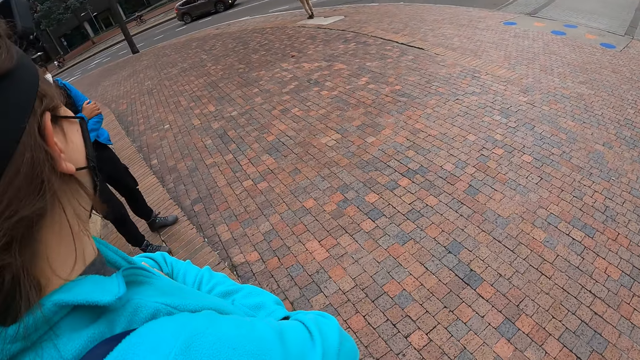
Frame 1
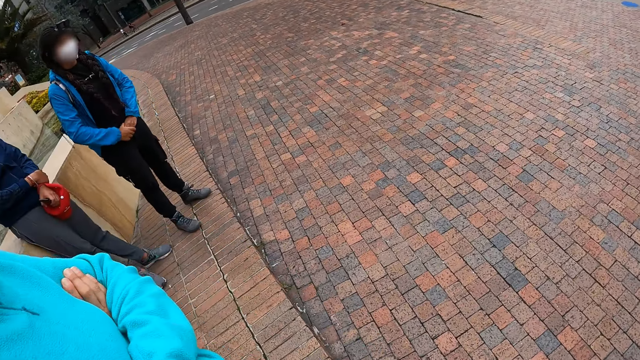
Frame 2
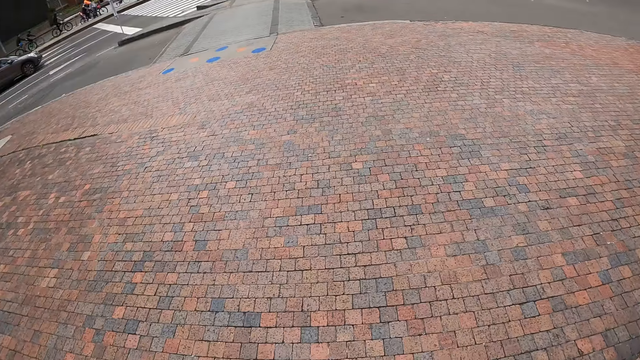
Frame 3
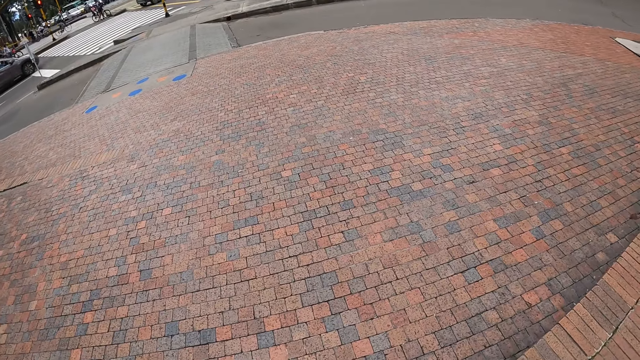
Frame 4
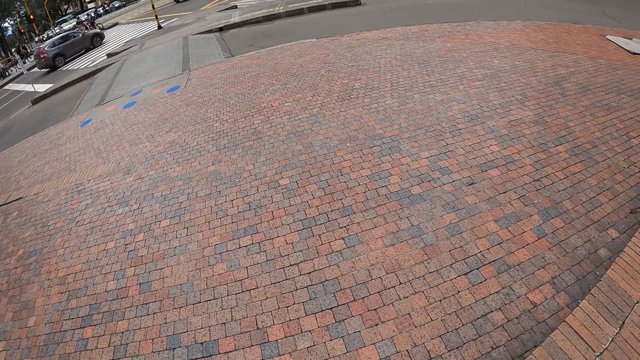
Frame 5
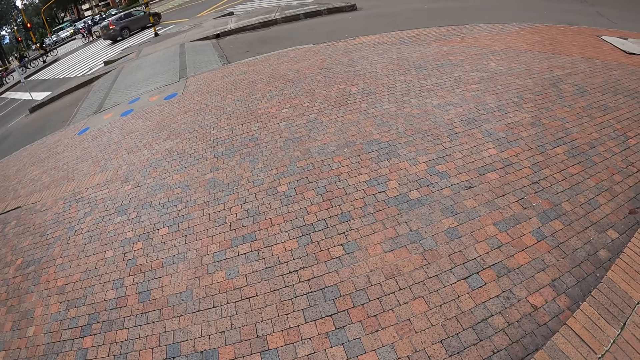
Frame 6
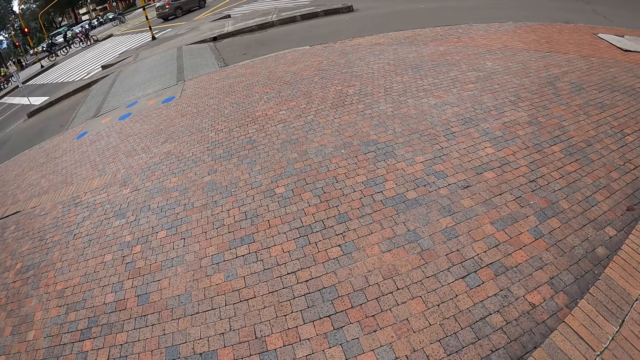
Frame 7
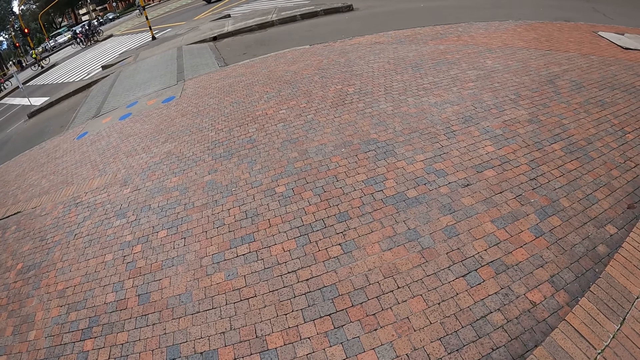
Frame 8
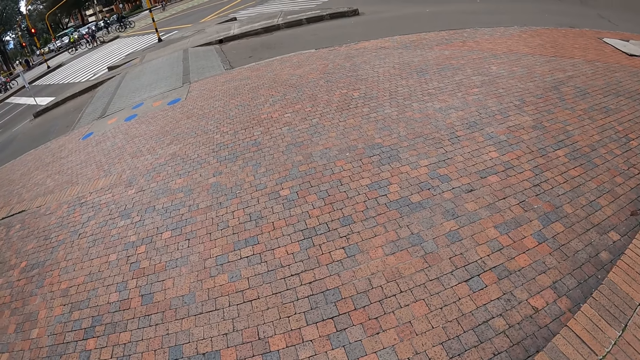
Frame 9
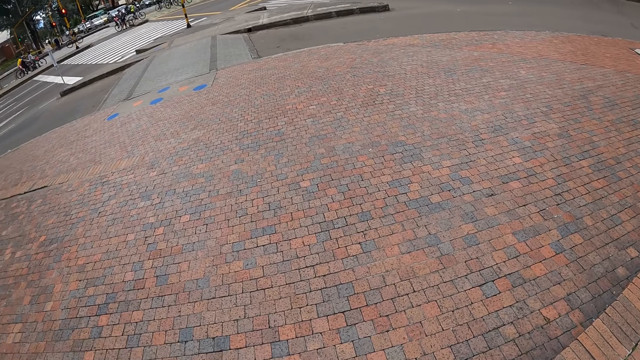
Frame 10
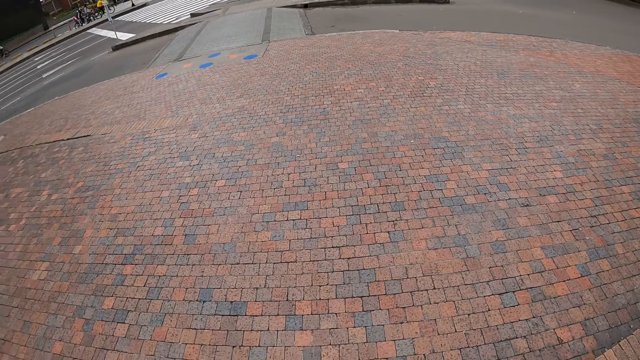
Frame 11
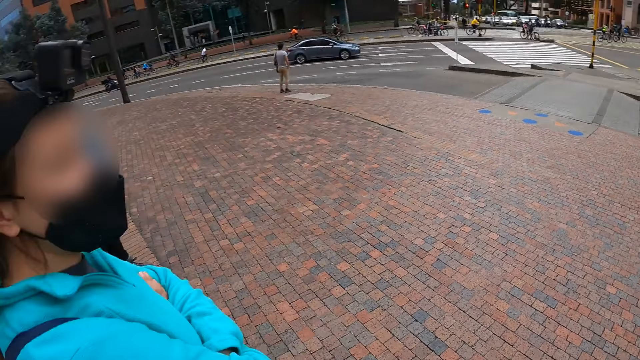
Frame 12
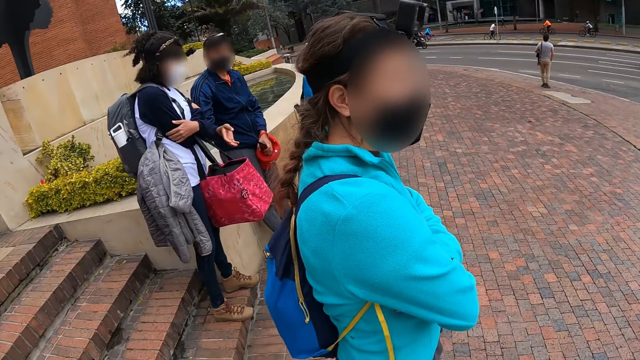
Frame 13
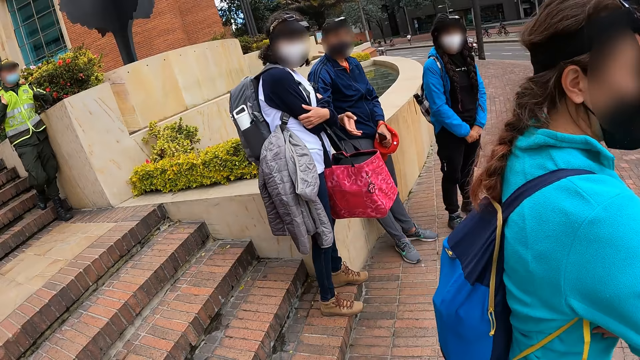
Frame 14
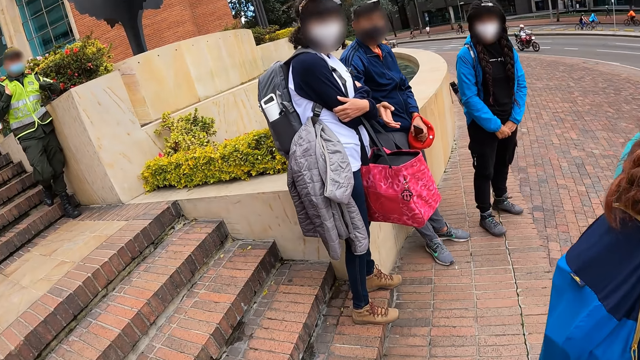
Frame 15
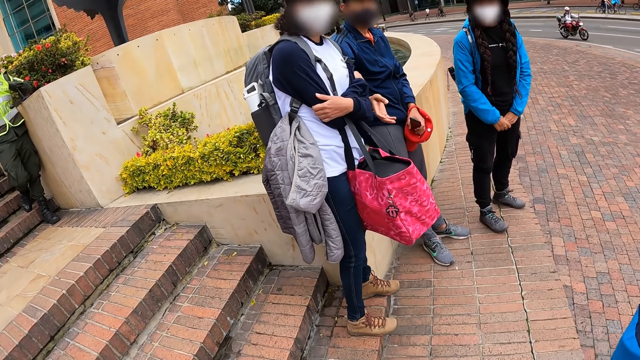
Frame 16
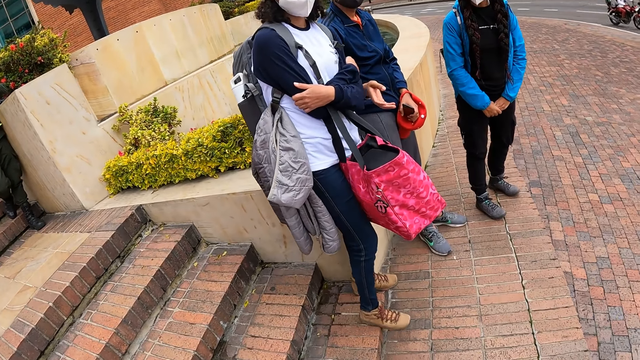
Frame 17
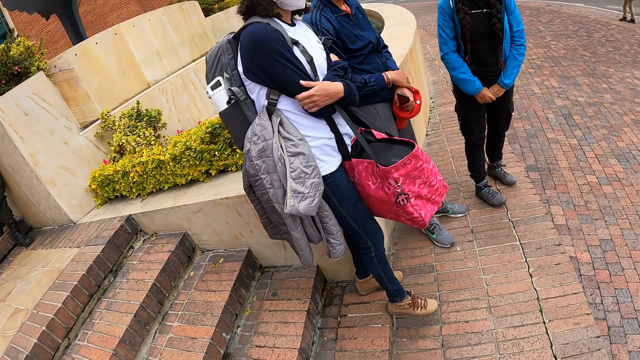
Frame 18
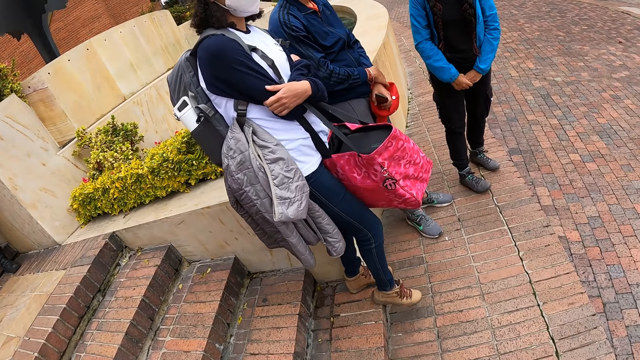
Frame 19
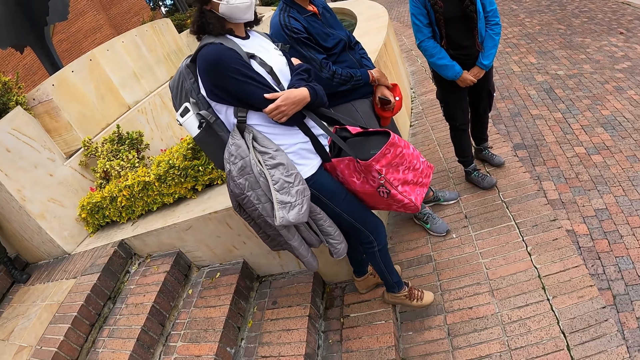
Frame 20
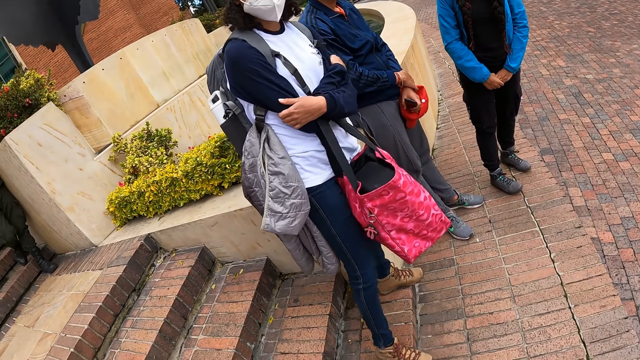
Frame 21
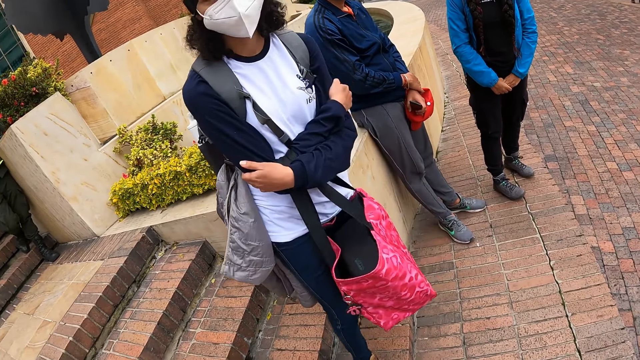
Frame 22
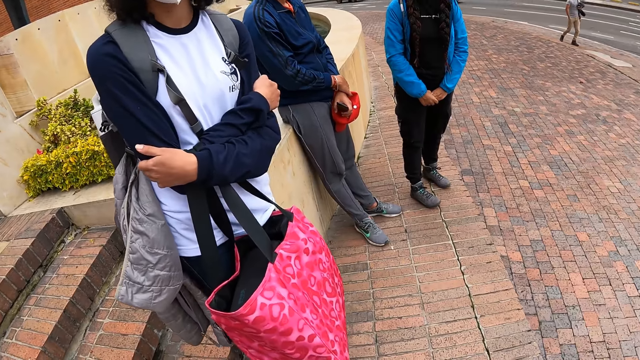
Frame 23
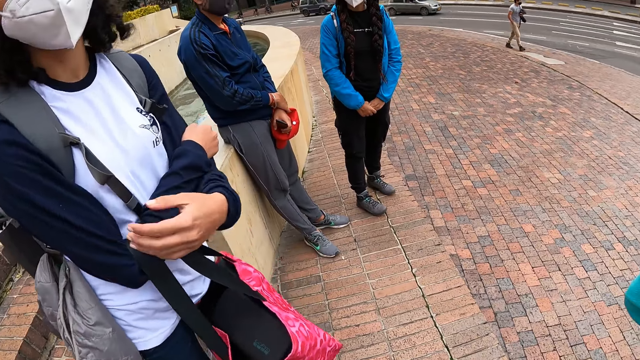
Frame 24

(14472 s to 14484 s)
The camera wearer walks on the pavement.

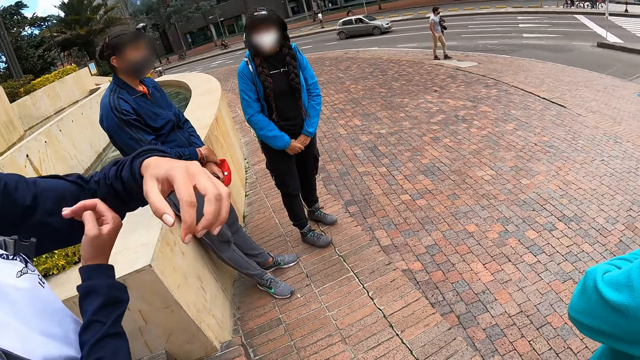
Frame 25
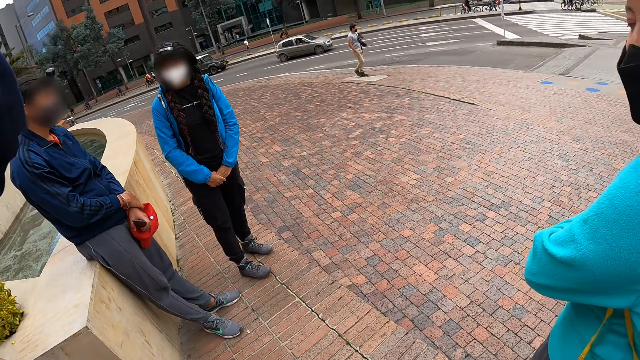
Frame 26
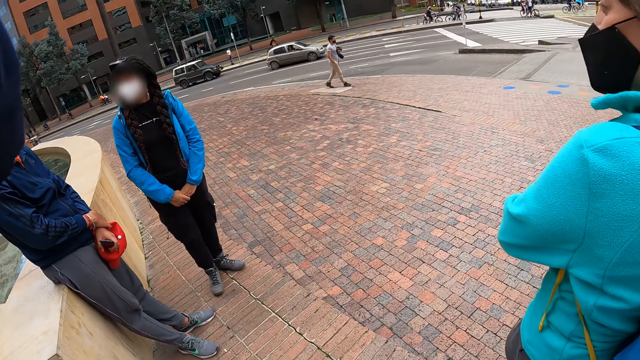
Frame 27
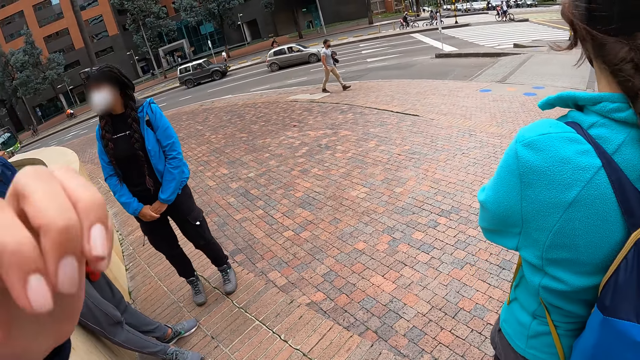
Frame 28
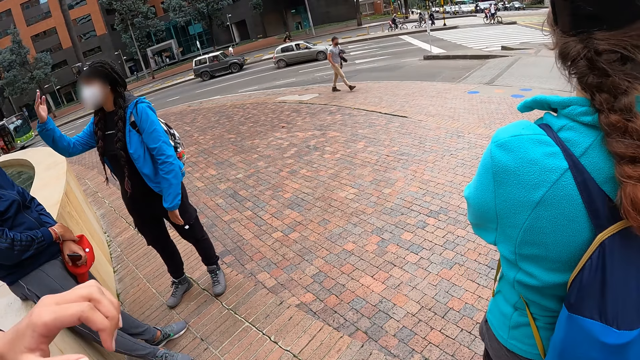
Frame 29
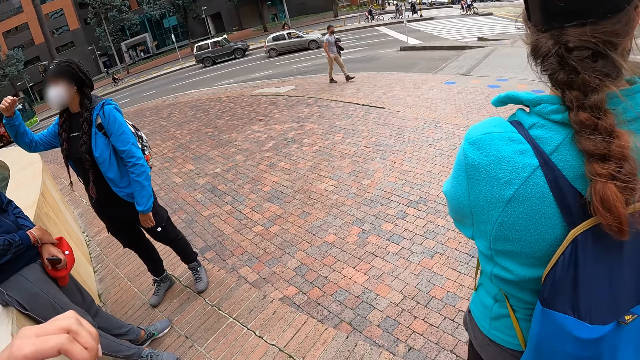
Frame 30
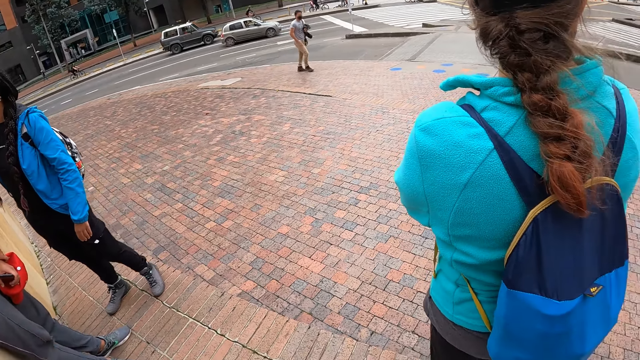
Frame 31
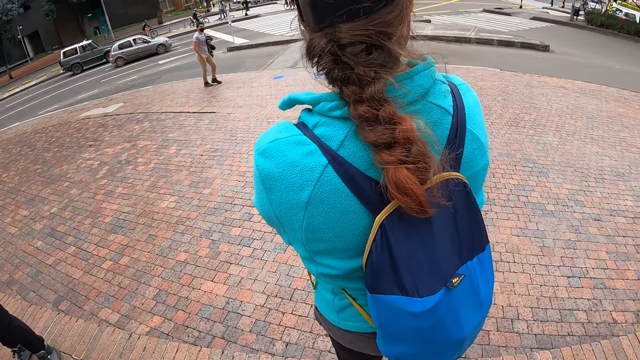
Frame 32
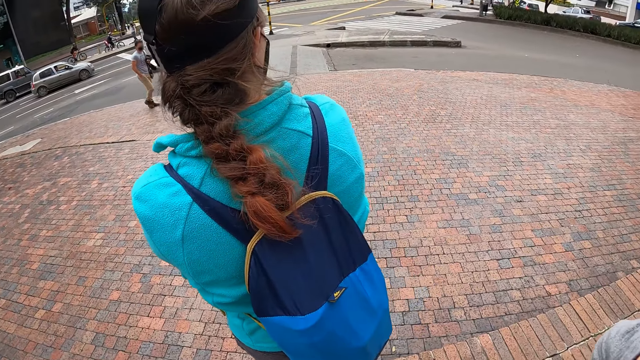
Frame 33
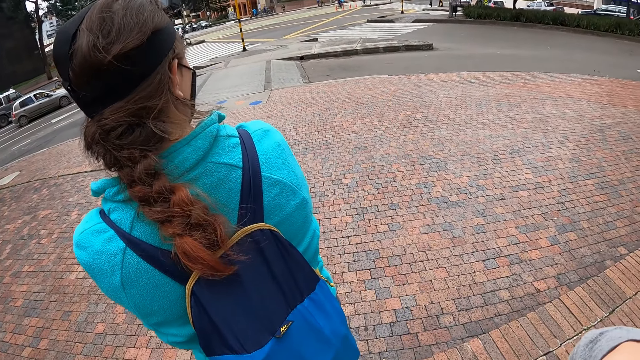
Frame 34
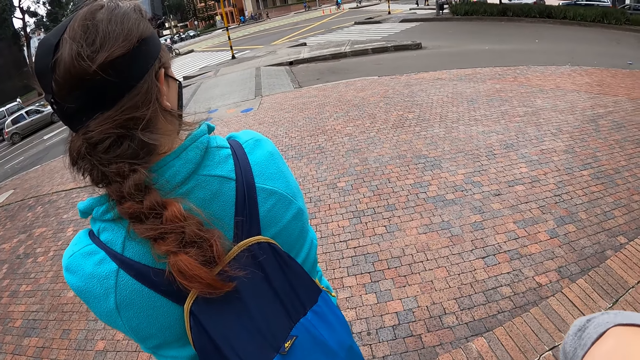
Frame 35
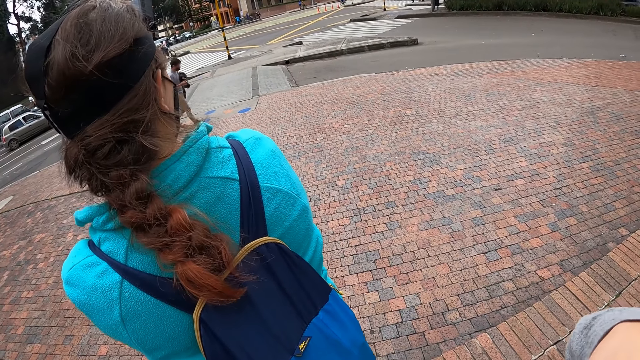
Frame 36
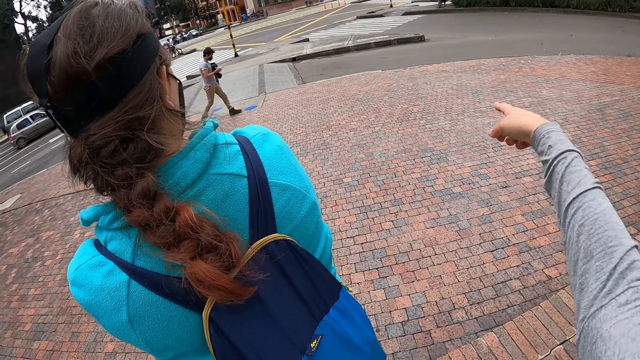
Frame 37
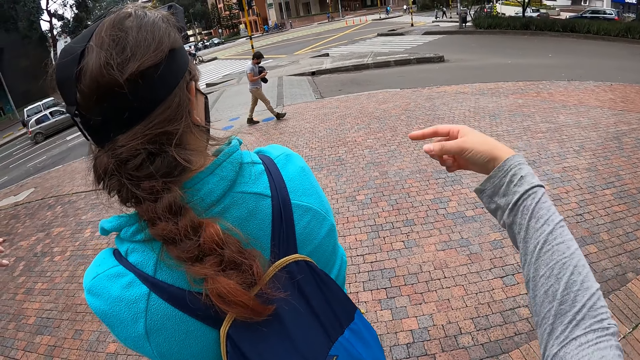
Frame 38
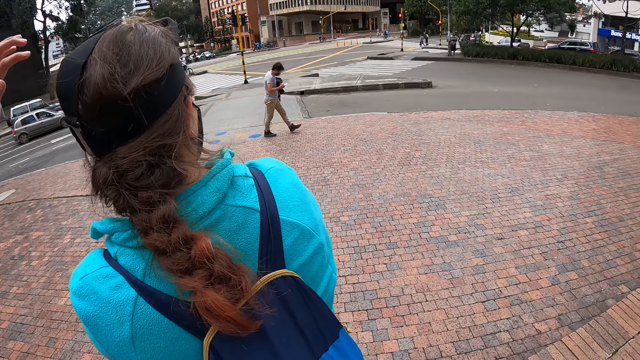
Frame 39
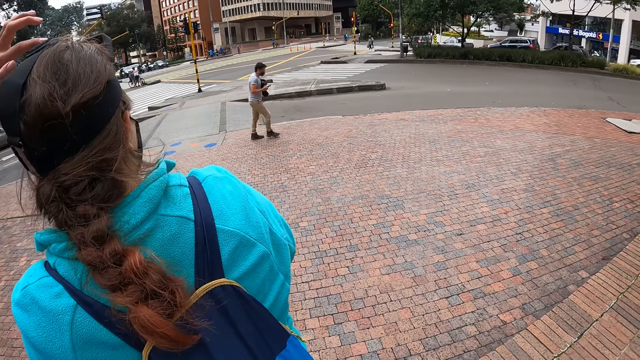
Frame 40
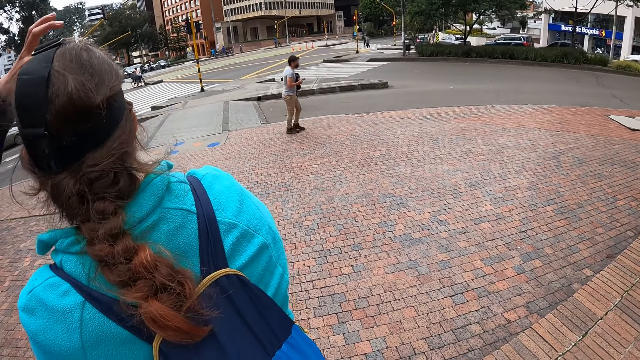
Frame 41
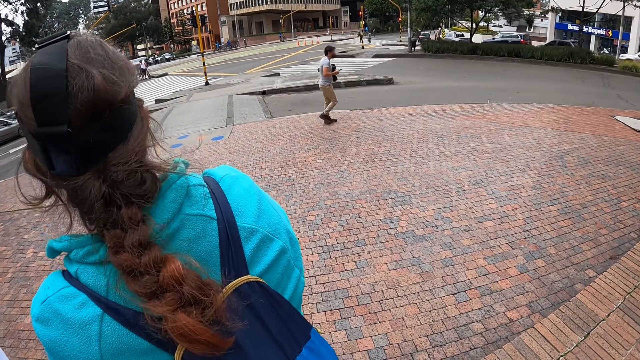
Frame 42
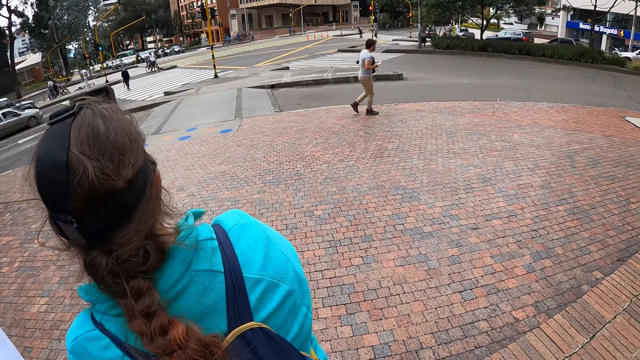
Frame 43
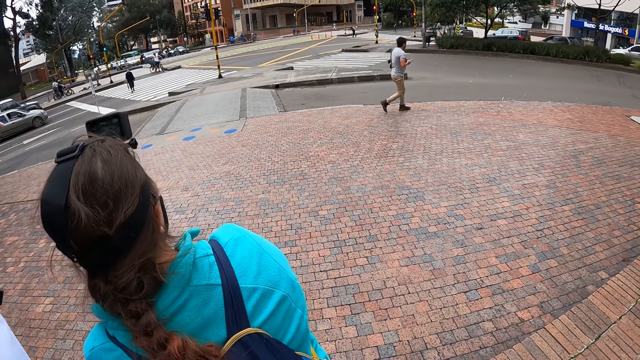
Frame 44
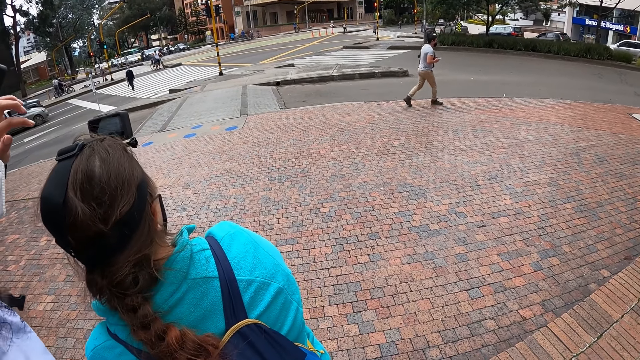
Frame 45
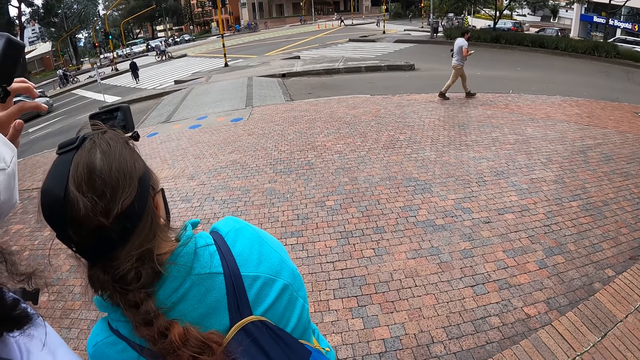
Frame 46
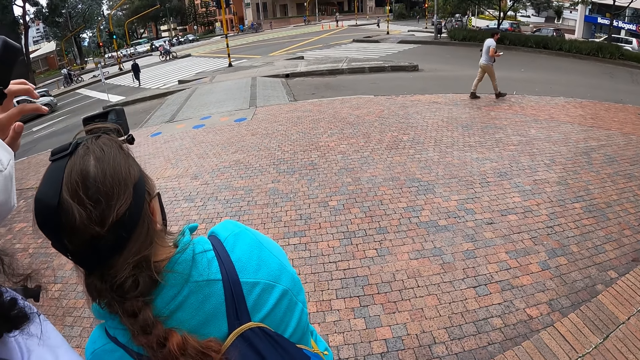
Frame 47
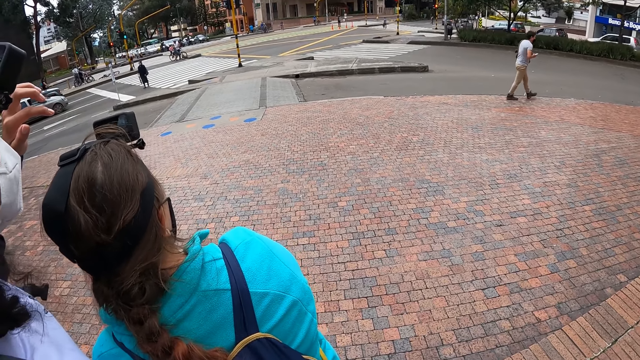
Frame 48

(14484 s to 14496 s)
The camera wearer looks around. A woman touches a camera on another woman's head with her left hand.
